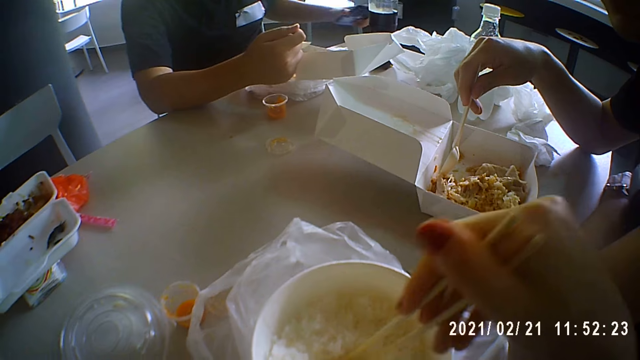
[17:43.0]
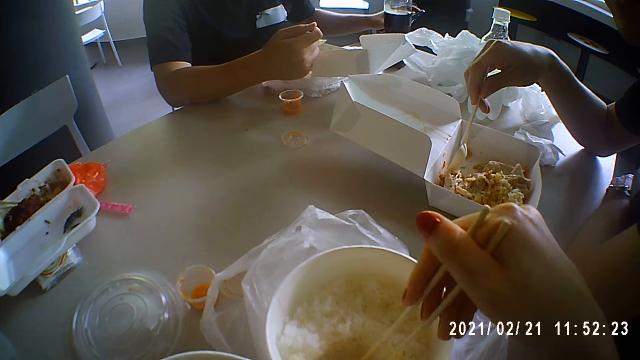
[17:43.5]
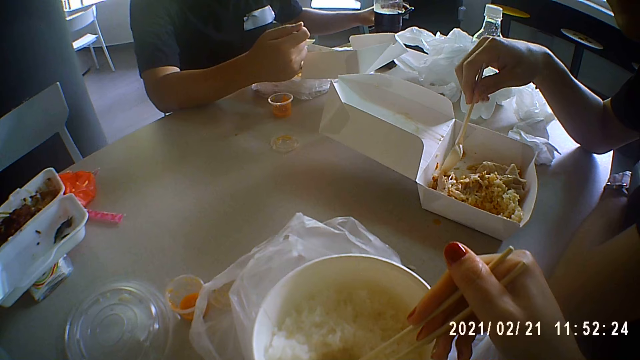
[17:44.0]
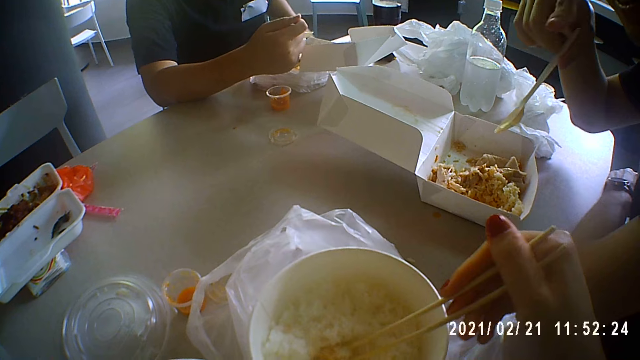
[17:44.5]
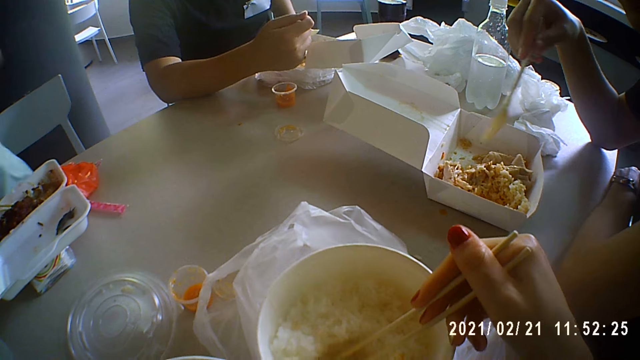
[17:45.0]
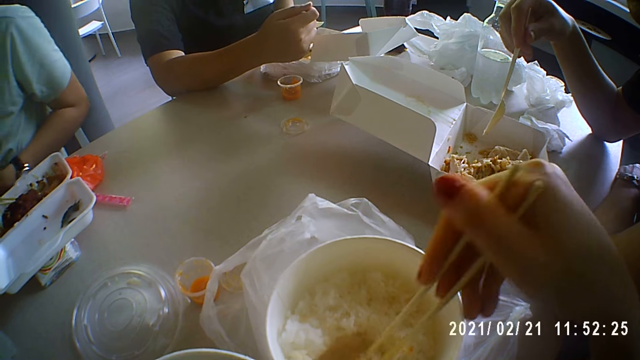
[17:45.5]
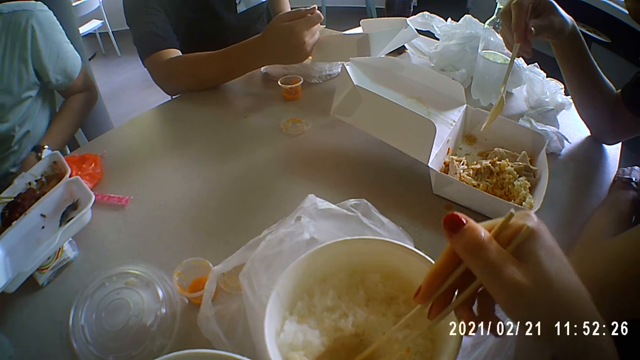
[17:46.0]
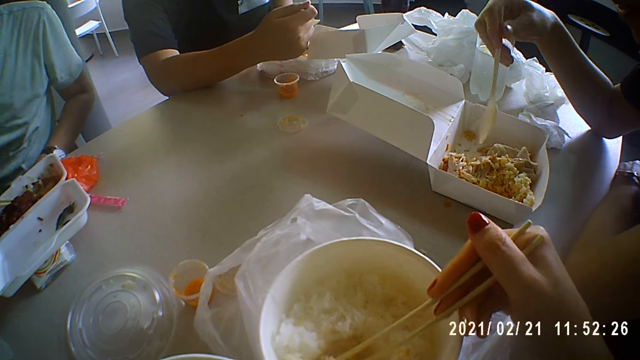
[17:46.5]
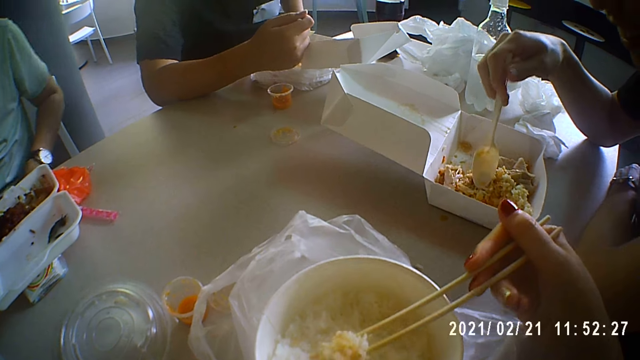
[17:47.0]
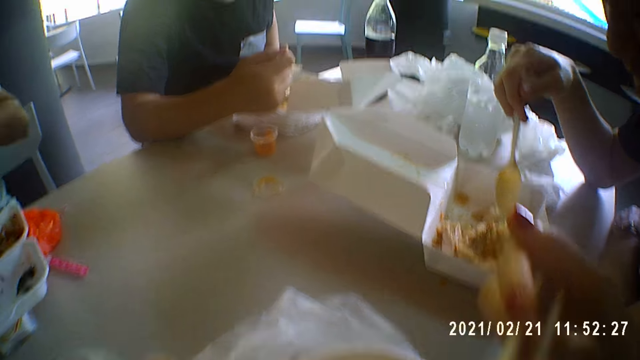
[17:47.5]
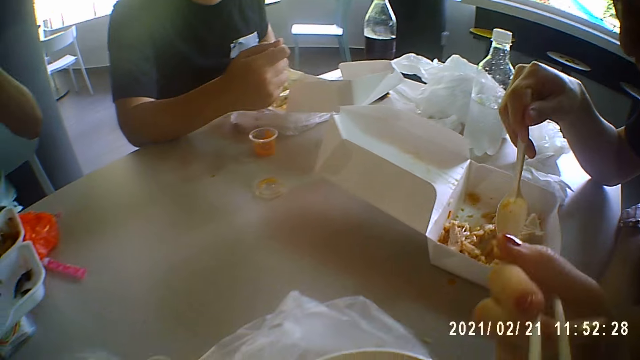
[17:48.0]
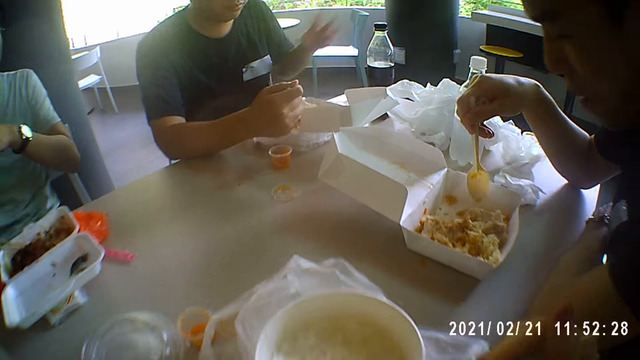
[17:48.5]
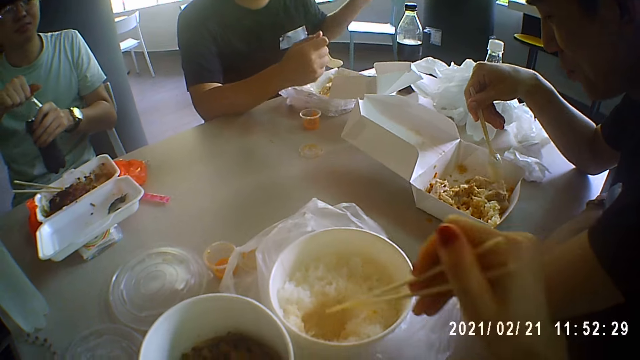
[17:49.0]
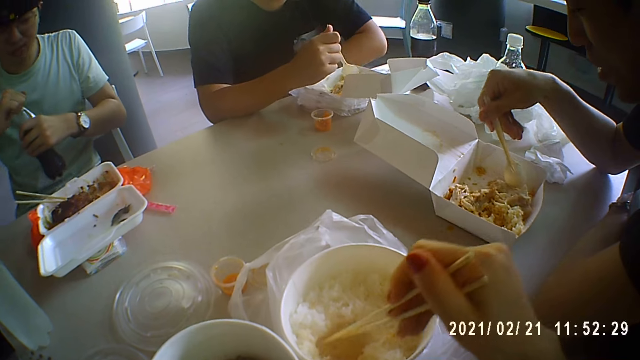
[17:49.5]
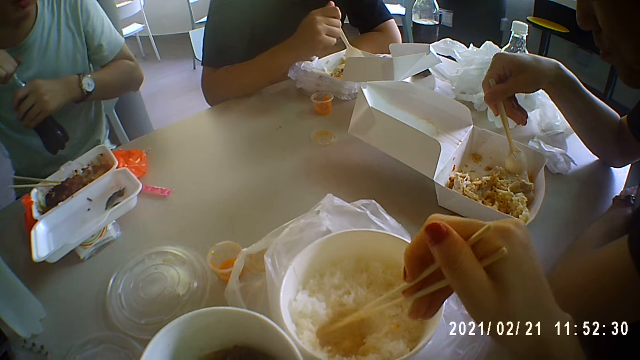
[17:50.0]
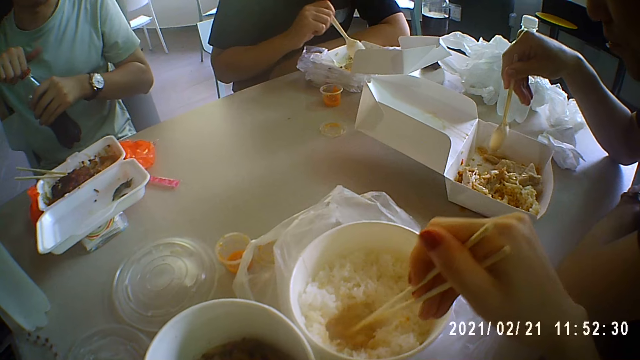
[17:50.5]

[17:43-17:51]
The camera wearer scoops rice from the plate with the chopsticks in her right hand. A person talks to the camera wearer. A man operates a phone in his left hand and puts the phone in his pocket with his left hand. Another person sits on the chair. The camera wearer puts the rice in her mouth with the chopsticks in her right hand. Another man opens a bottle of cola in his left hand with his right hand. A third man scoops meat from the plate with the spoon in his right hand. The camera wearer scoops rice from the plate with the chopsticks in her right hand. She opens the bottle with soda. The first man touches the meat in the plate with the spoon in his right hand.

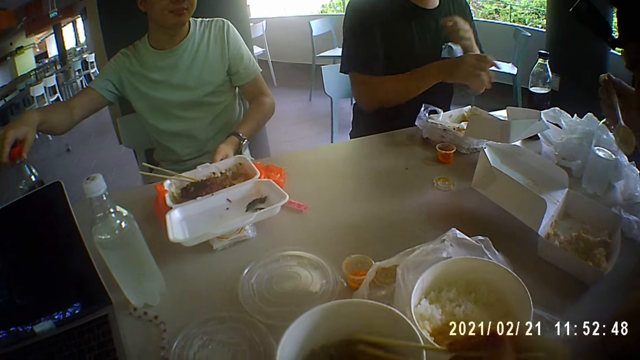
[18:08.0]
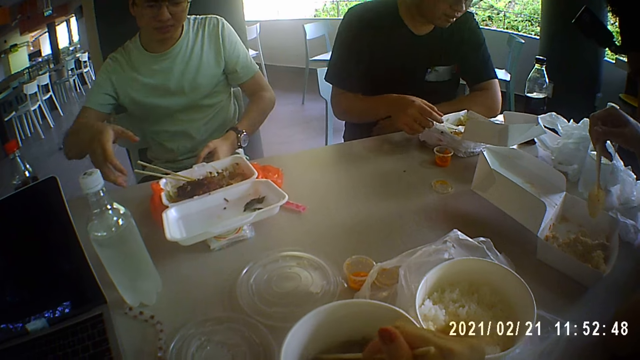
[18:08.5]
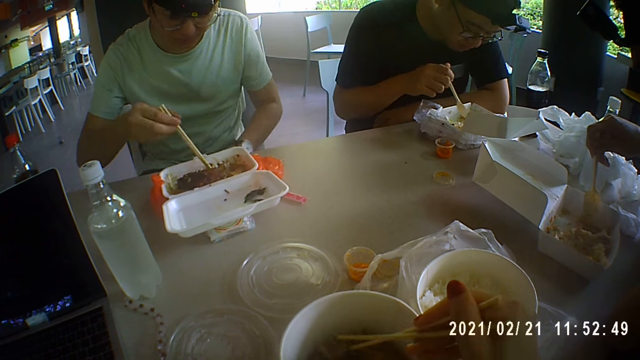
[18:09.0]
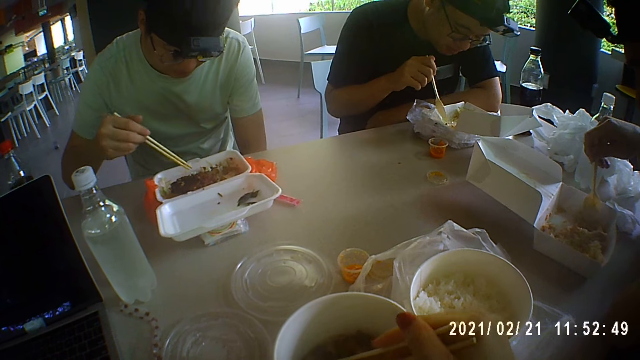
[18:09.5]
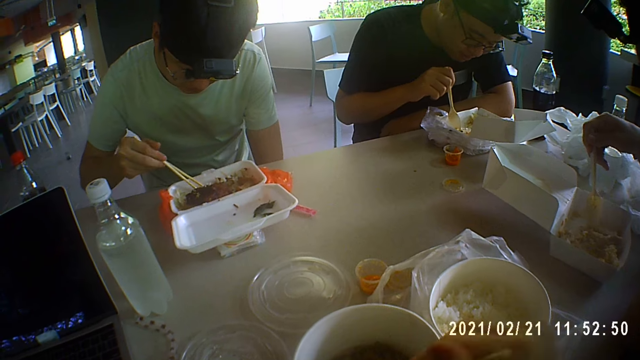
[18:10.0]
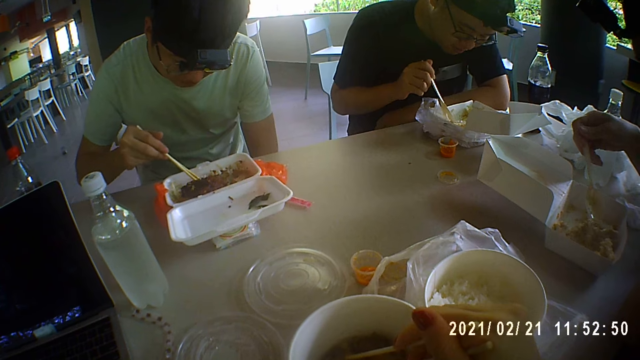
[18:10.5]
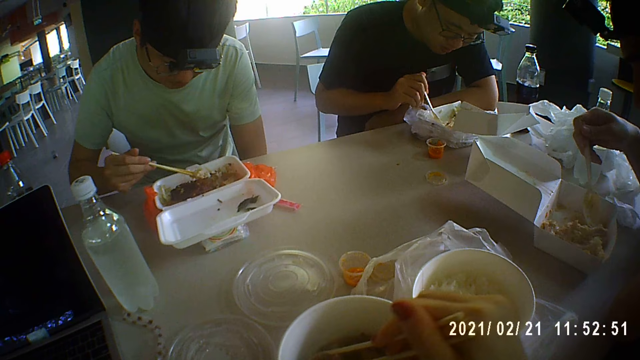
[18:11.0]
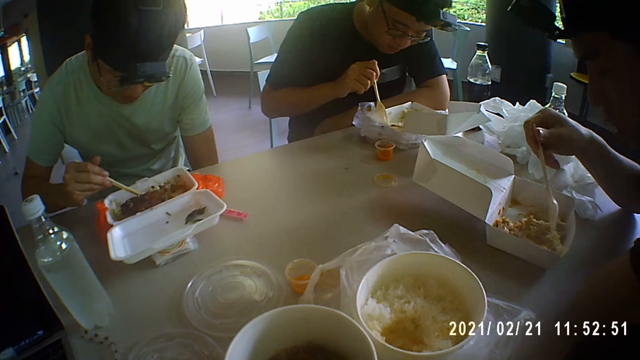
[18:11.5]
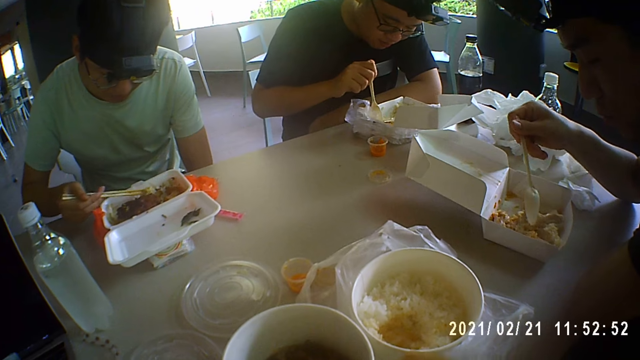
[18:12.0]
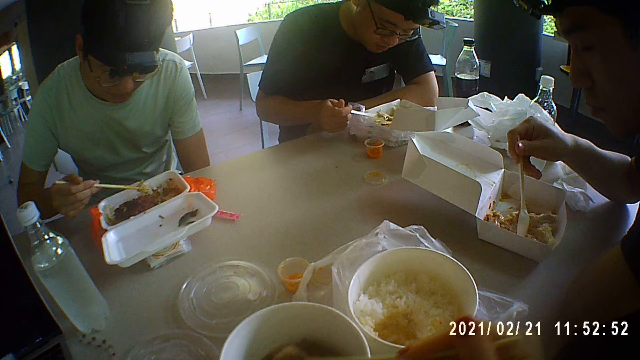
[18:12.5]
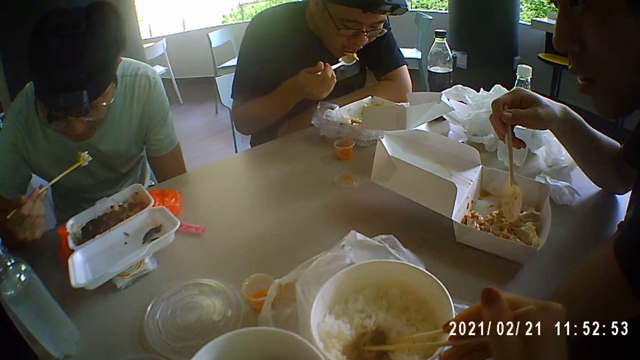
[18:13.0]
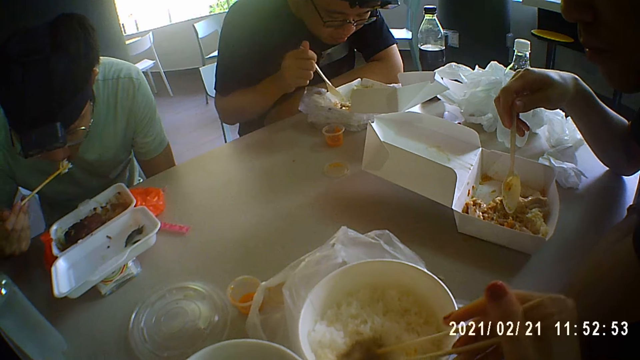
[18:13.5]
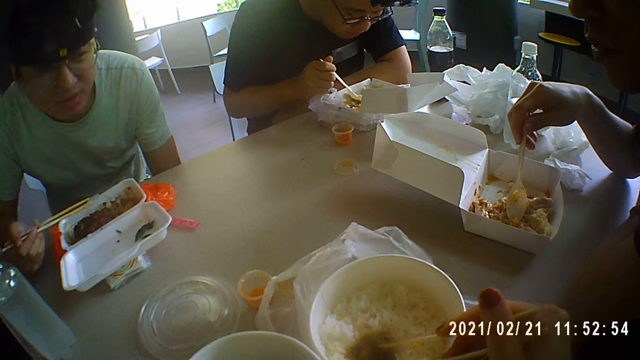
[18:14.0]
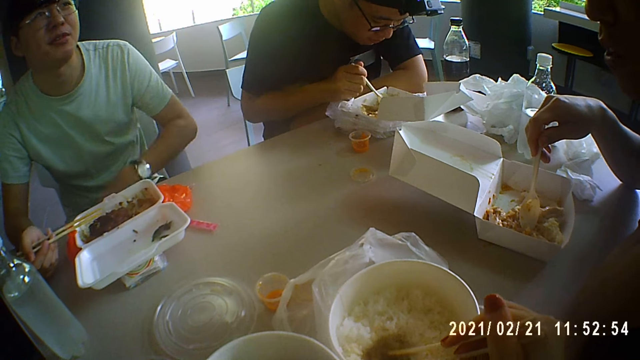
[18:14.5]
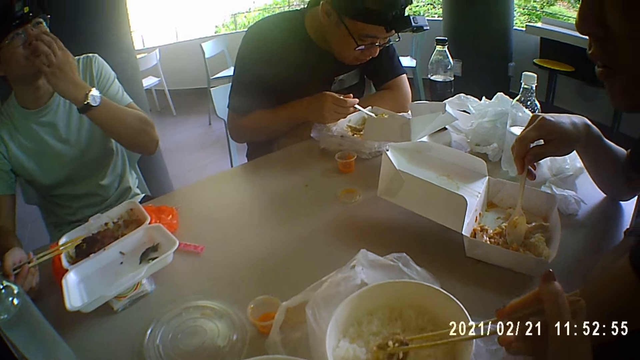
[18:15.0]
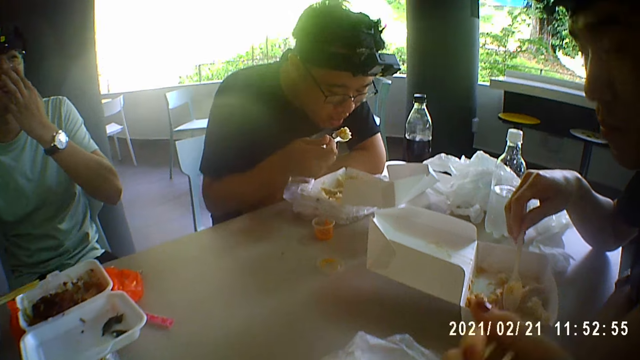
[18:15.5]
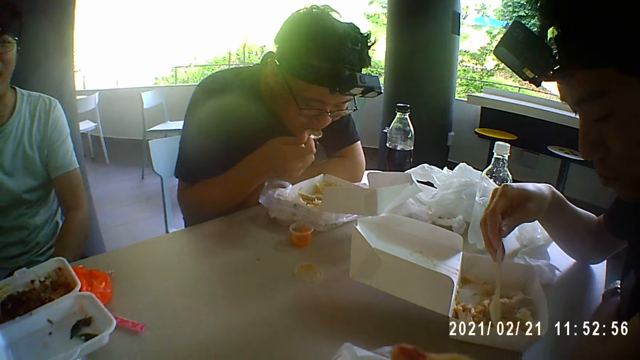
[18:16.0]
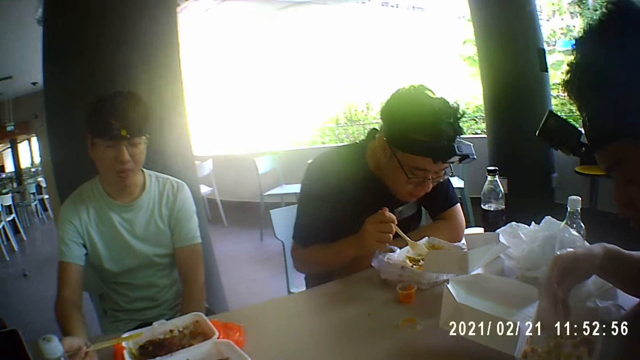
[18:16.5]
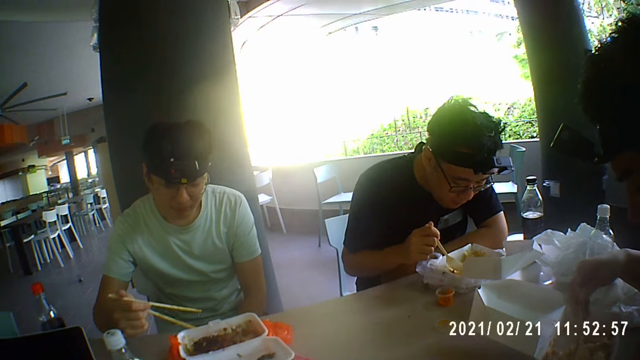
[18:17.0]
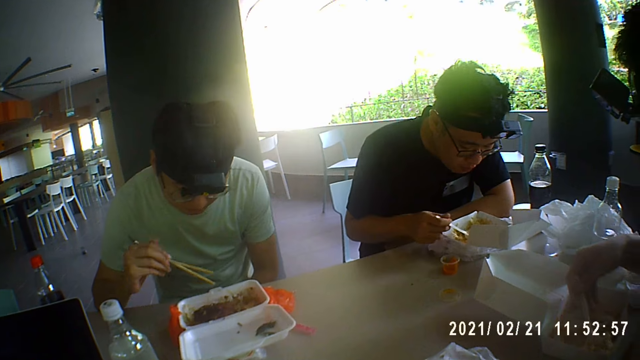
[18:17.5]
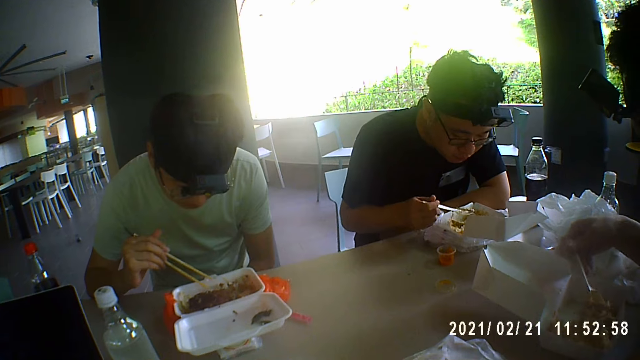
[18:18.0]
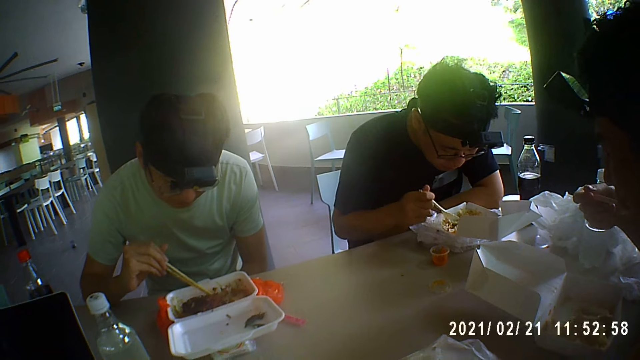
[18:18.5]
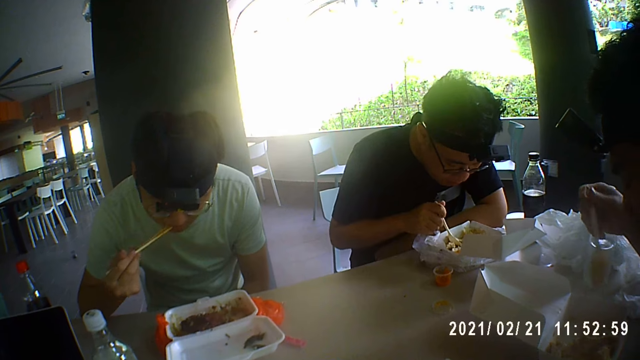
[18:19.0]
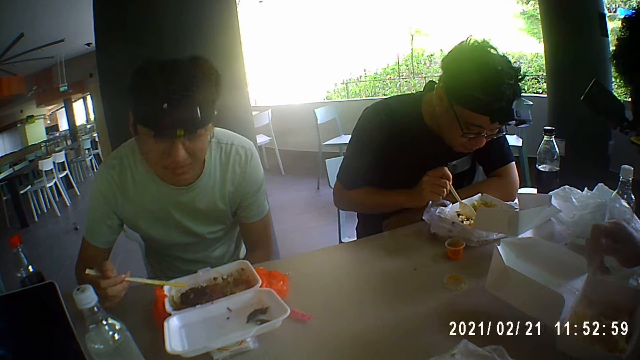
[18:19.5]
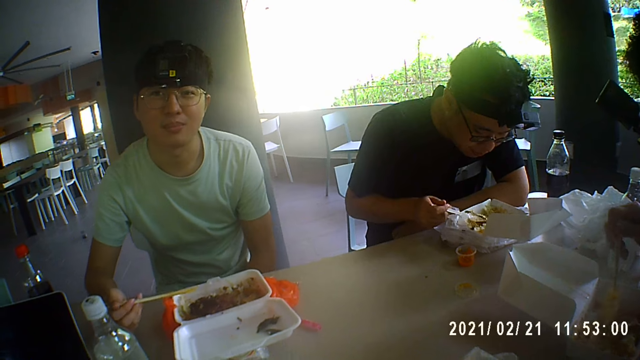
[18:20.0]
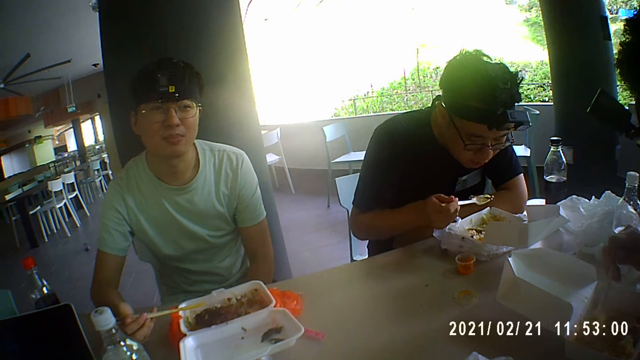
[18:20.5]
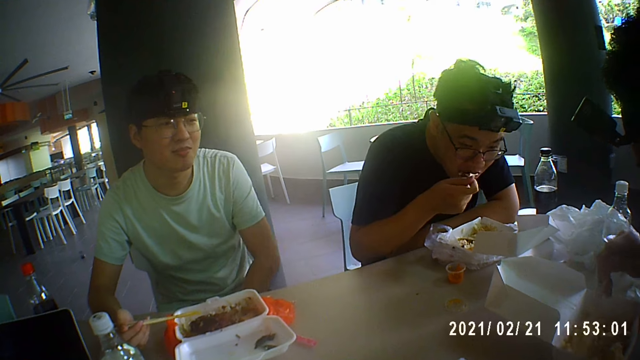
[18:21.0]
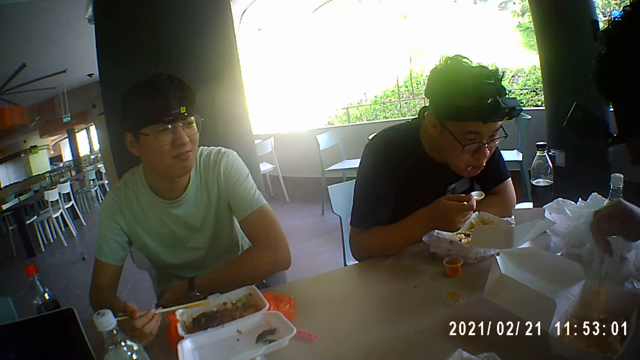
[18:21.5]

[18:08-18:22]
A person puts the bottle on the table. Another person puts the bottle on the table. The camera wearer puts meat into the plate of rice with the chopsticks in her right hand. A man picks up the spoon from the plate with his right hand. Another man picks up the chopsticks from the plate with his right hand. The first man scoops the meat from the plate with the spoon in his right hand. The other man scoops rice from the plate with the chopsticks in his right hand. A third man moves the rice in the plate with the spoon in his right hand. The second person eats the food on the table. The first person eats the food on the table. A third person eats the food on the table. The first man puts the meat in his mouth with the spoon in his right hand. The camera wearer scoops the rice and meat from the plate with the chopsticks in her right hand. The second man puts the rice in his mouth with the chopsticks in his right hand. The first man moves the meat in the plate with the spoon in his right hand. The third person talks to the first person, the second person, and the camera wearer. The camera wearer puts the rice and meat in her mouth with the chopsticks in her right hand. The first man scoops the rice from the plate with the spoon in his right hand. The second man eats the food. A fourth man eats the food. The camera wearer talks to another person.
